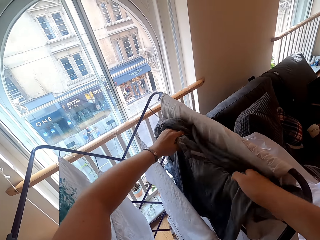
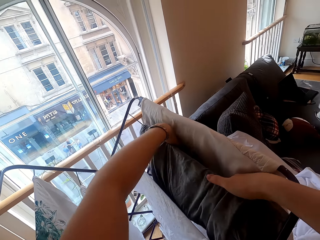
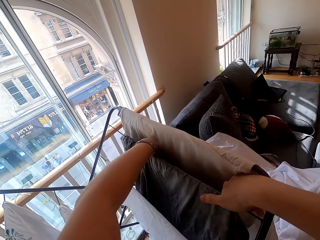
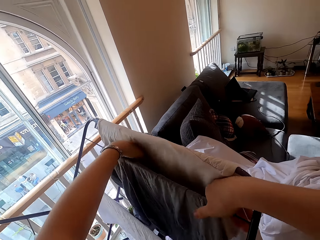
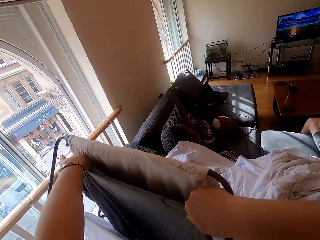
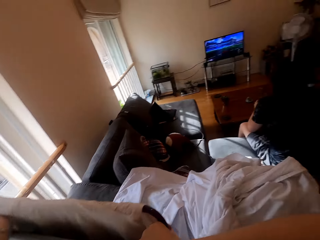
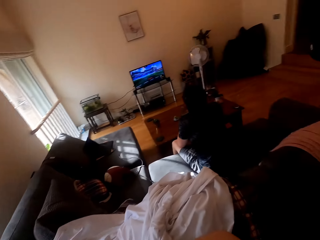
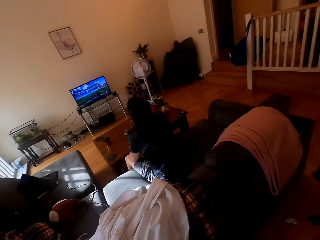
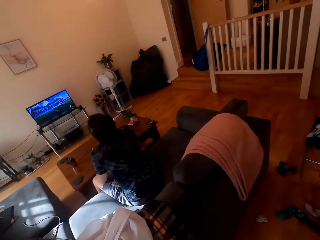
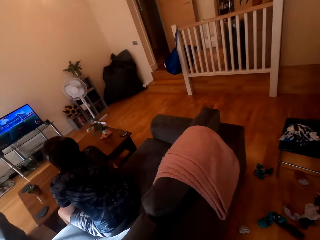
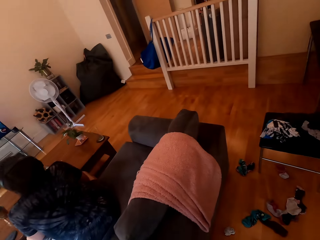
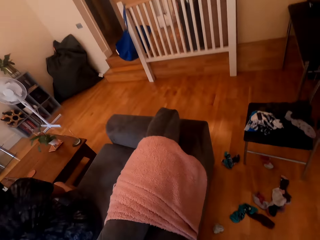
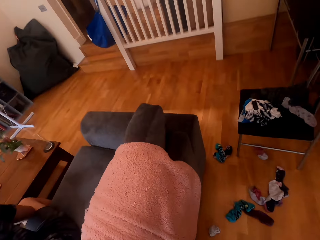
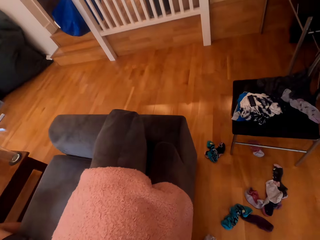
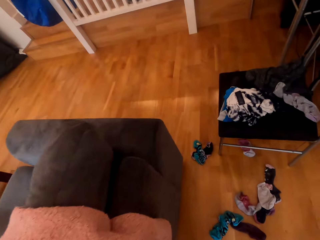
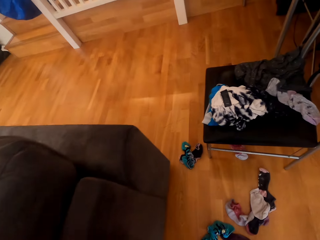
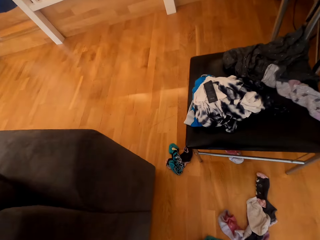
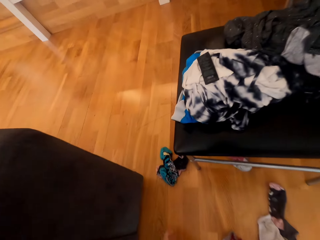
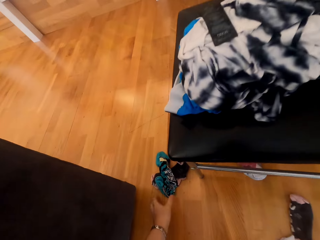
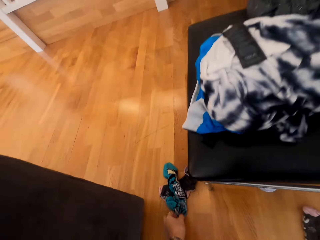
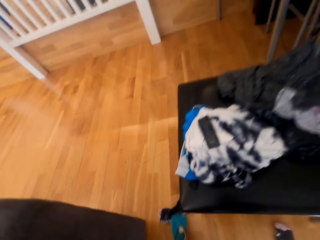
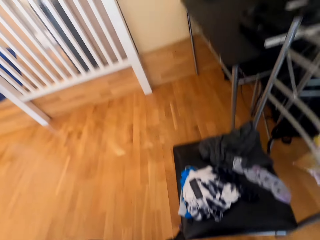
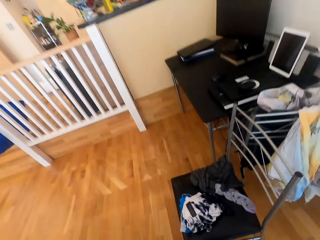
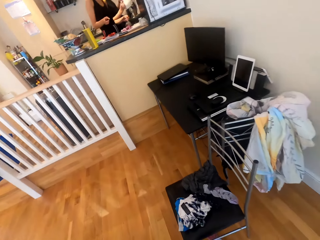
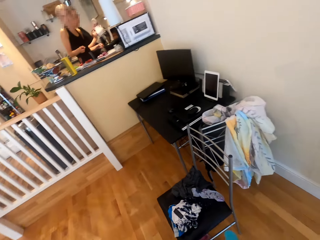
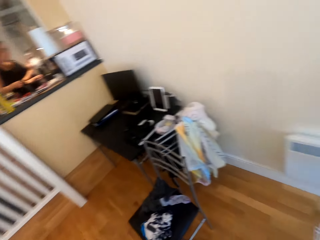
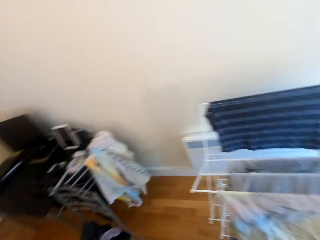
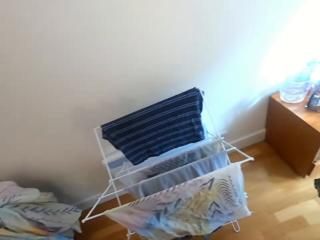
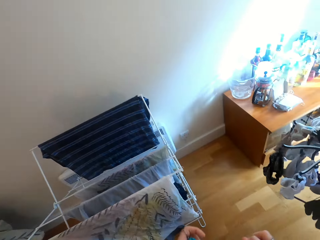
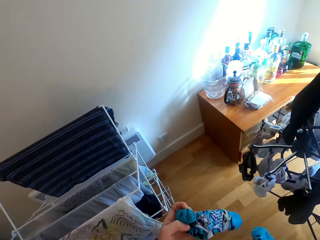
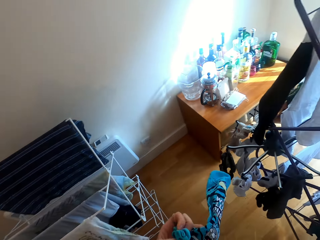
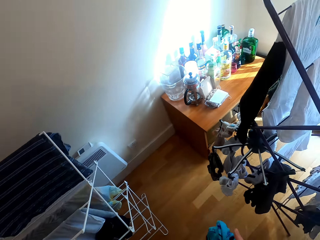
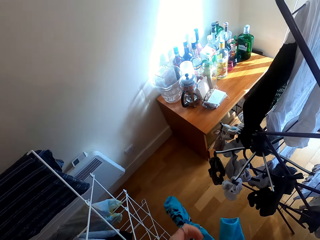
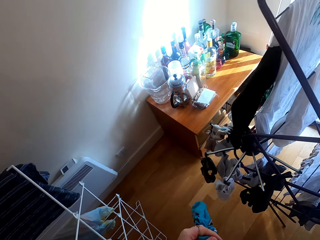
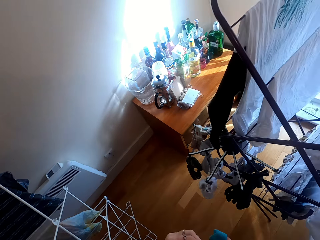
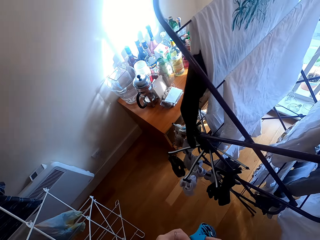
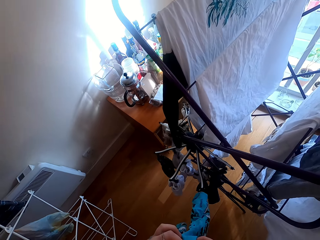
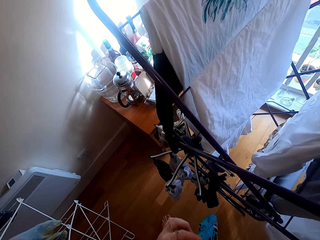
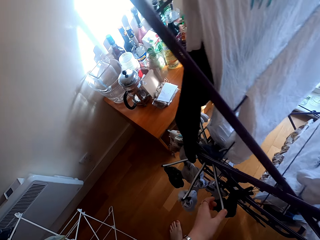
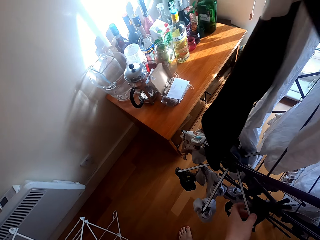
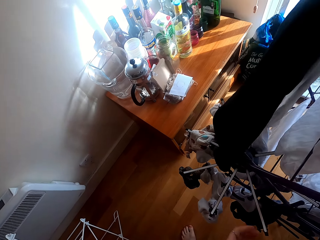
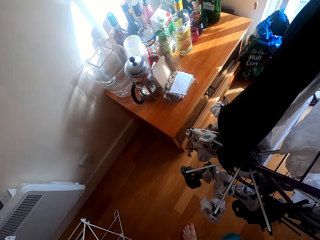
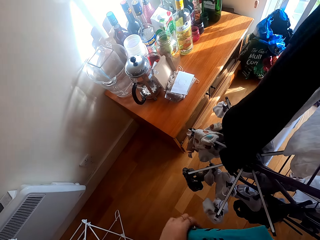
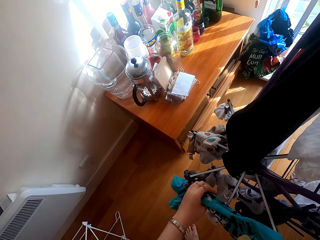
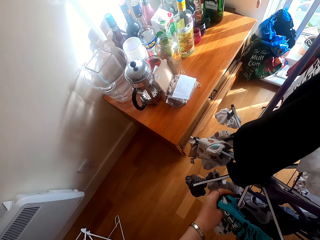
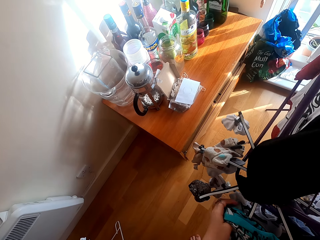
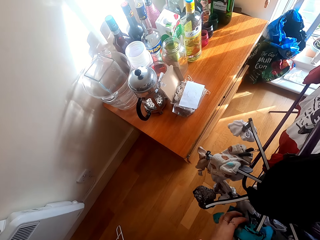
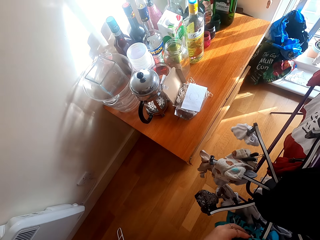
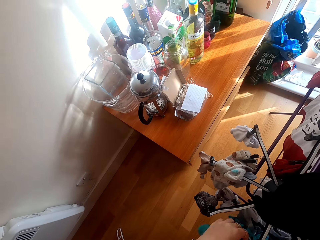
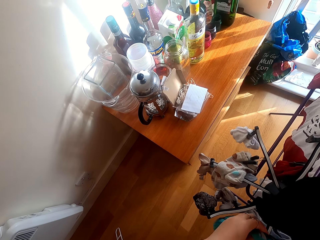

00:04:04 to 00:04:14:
The camera wearer moves around the room. They pick up a sock on the floor. They hang the sock.

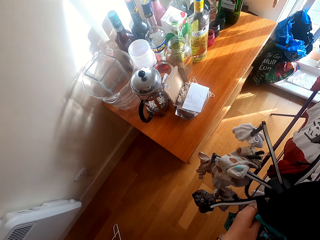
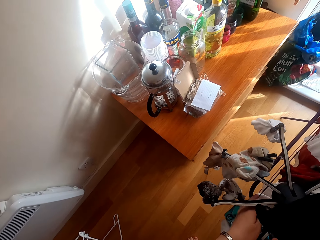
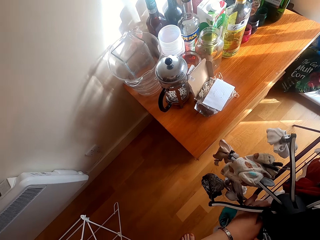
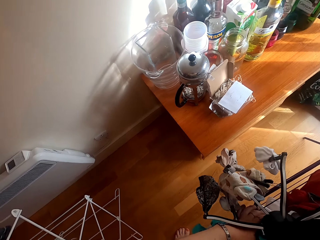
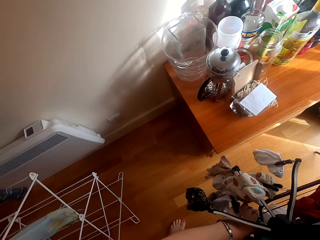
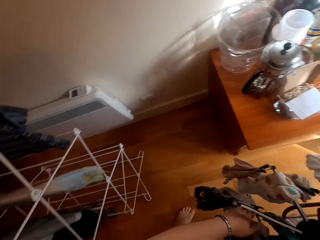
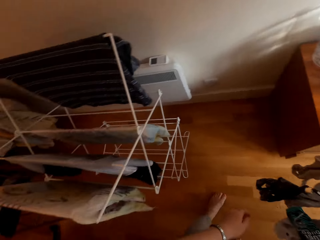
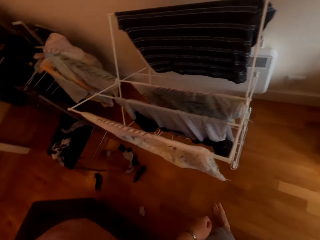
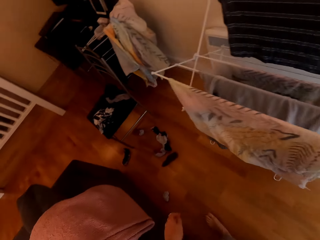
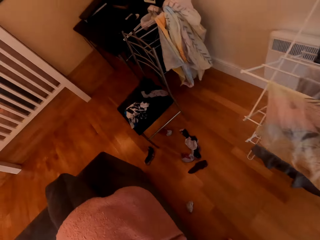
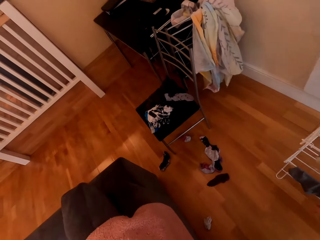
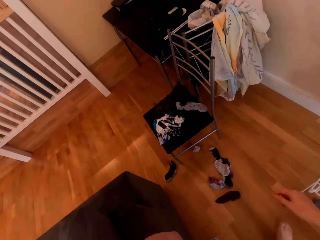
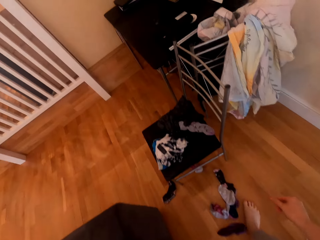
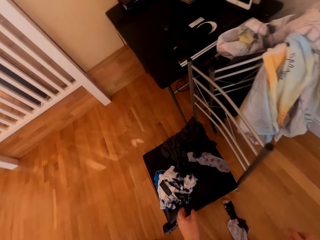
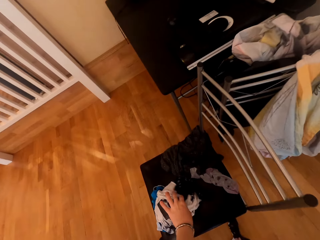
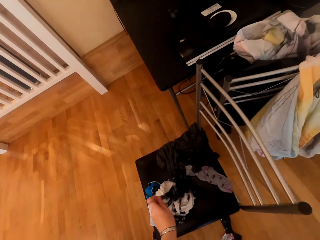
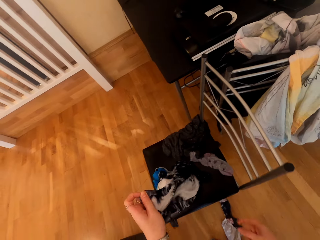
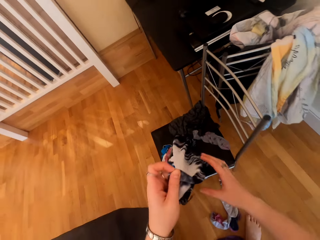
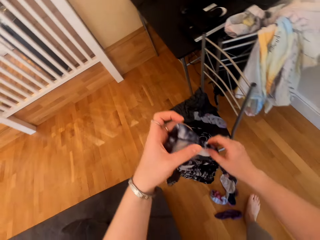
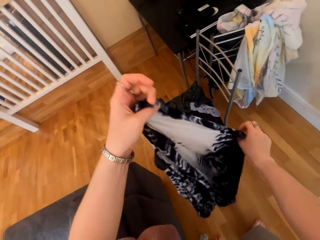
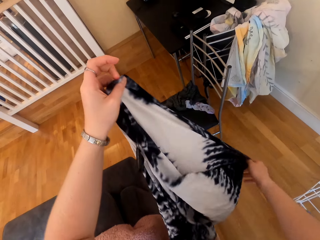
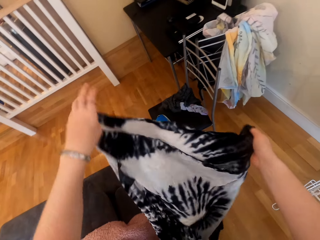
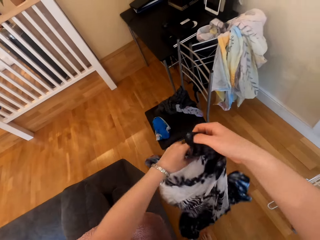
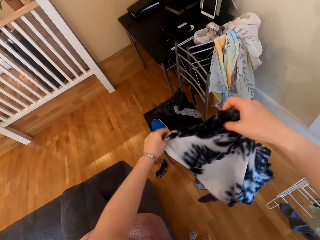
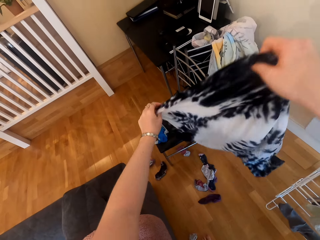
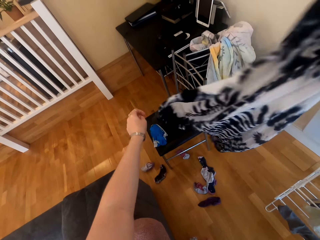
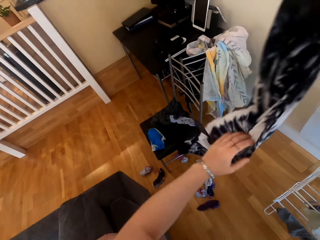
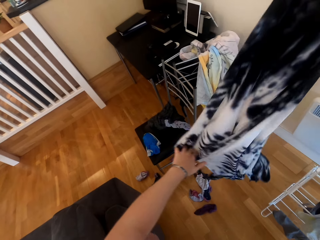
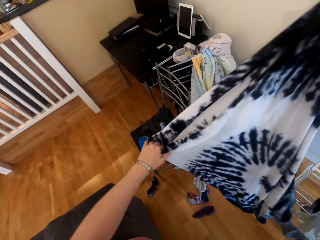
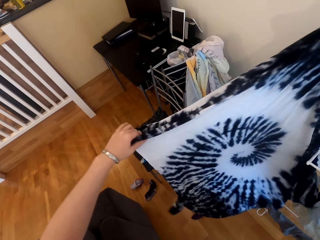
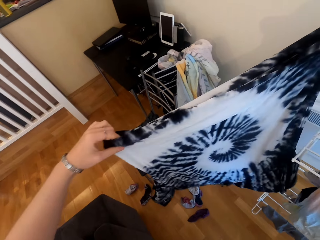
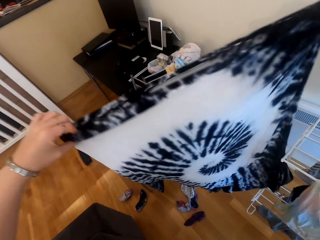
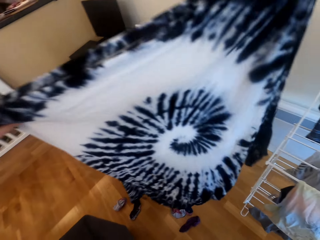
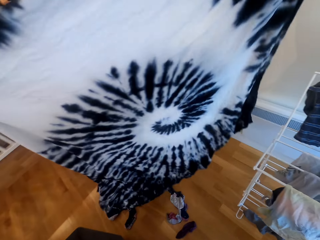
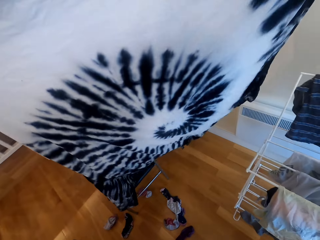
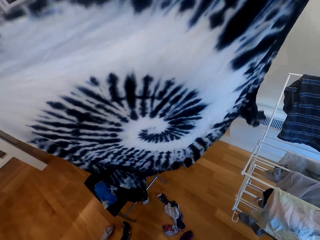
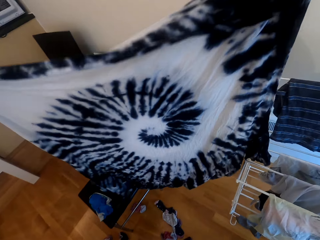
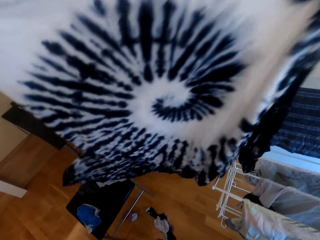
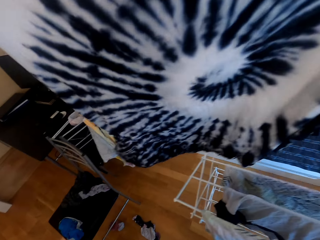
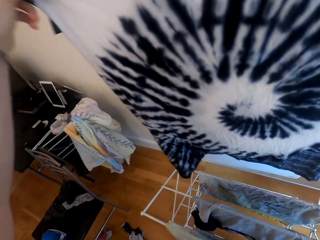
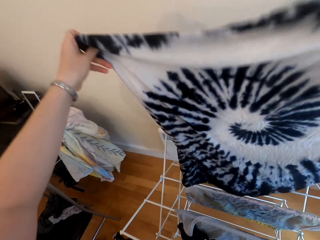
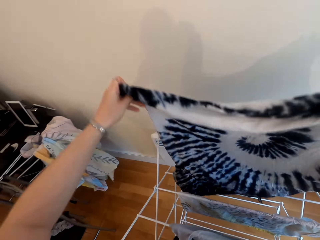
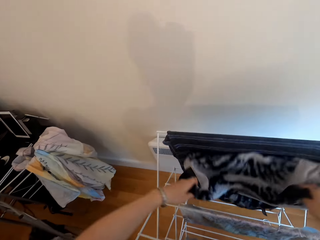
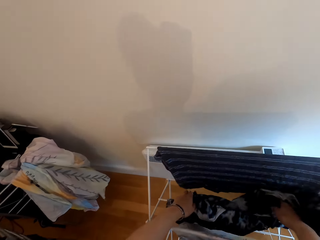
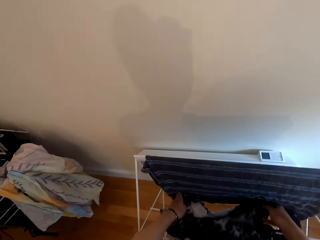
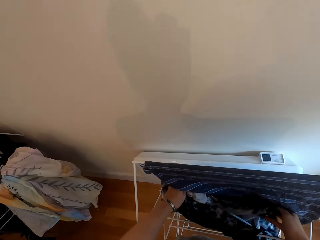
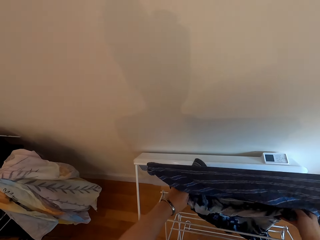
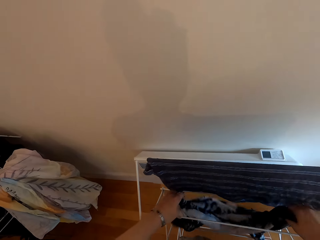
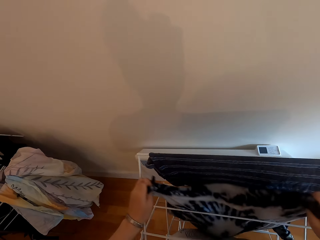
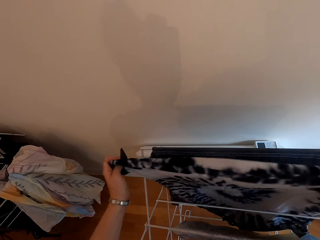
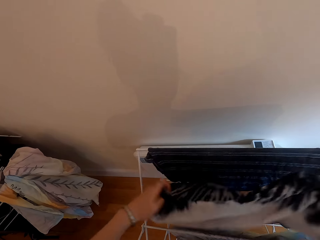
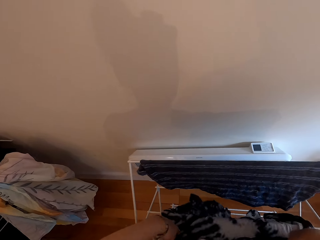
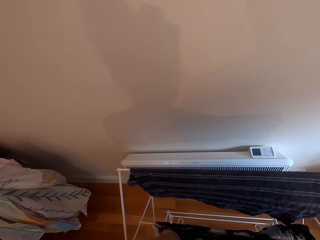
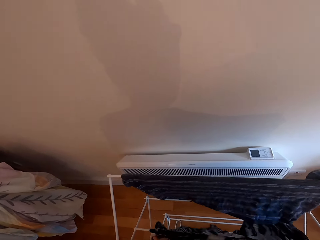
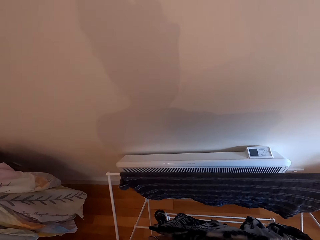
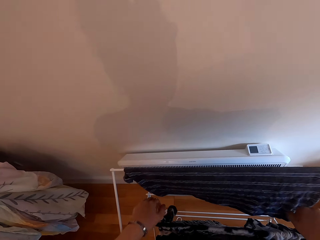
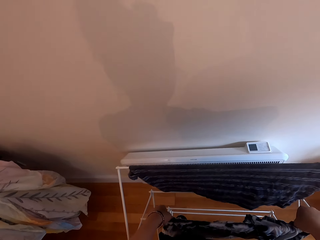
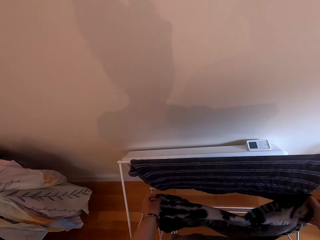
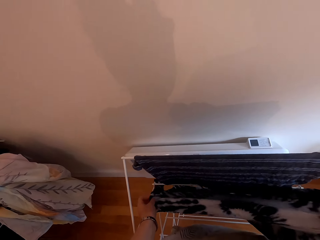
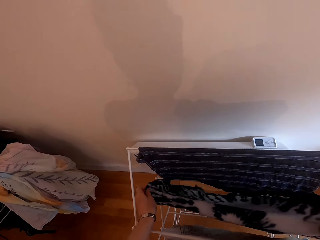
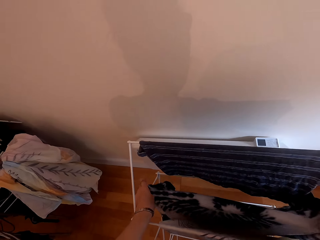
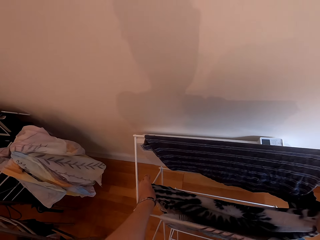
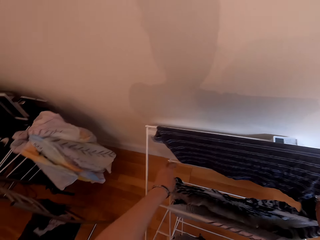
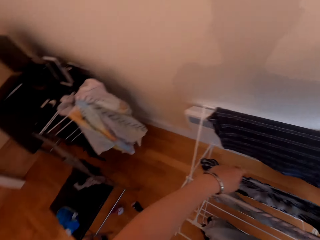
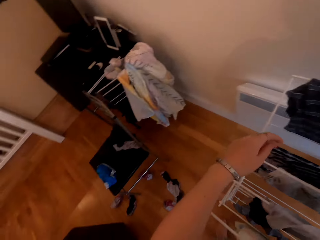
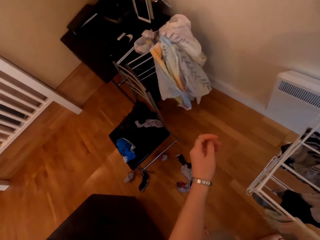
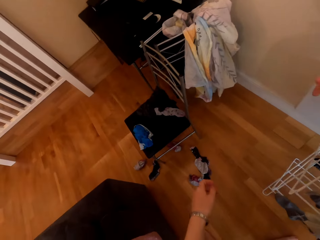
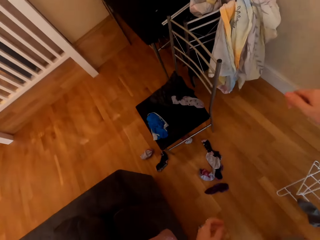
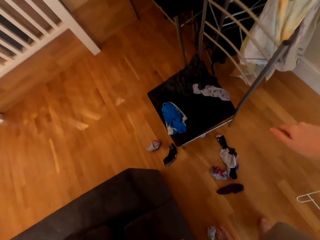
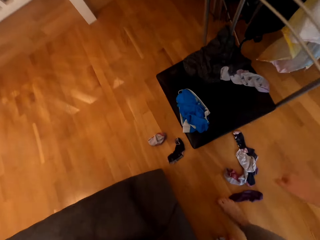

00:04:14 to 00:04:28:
The camera wearer moves around. They collect a t-shirt on the chair. They untangle the t-shirt. They hang the t-shirt. They collect the socks on the floor.
